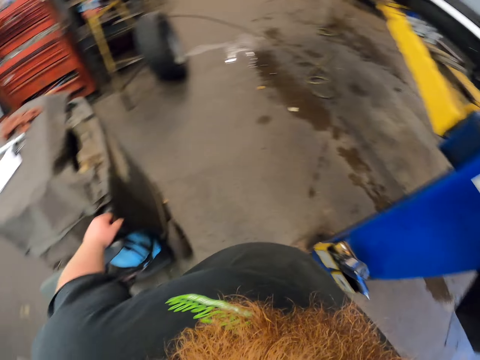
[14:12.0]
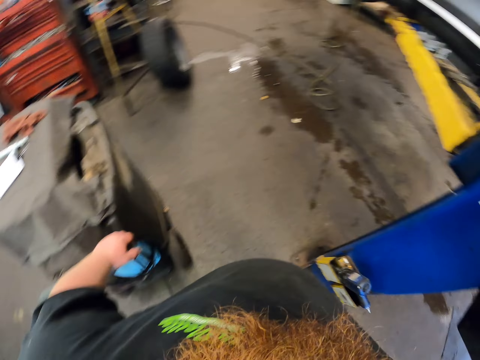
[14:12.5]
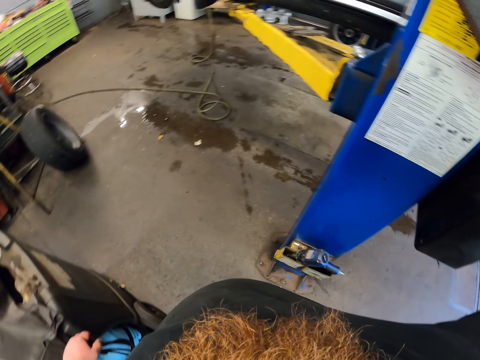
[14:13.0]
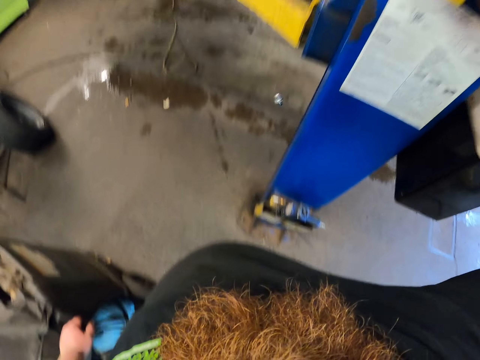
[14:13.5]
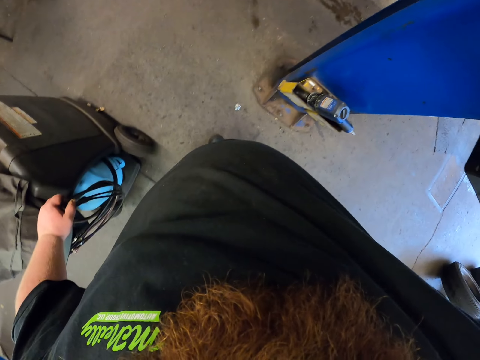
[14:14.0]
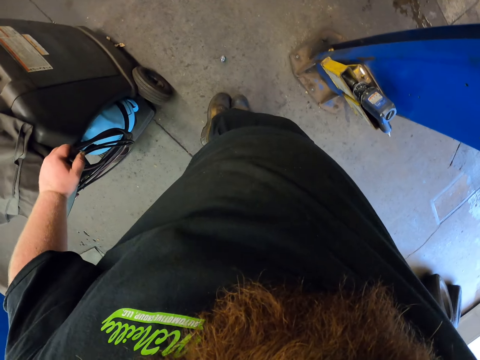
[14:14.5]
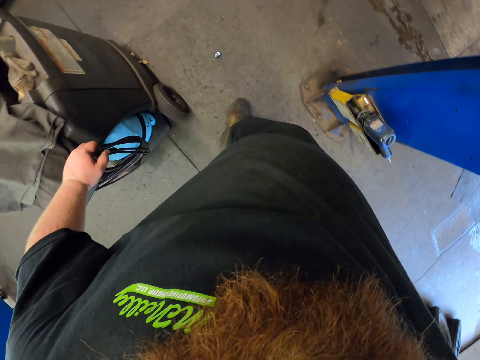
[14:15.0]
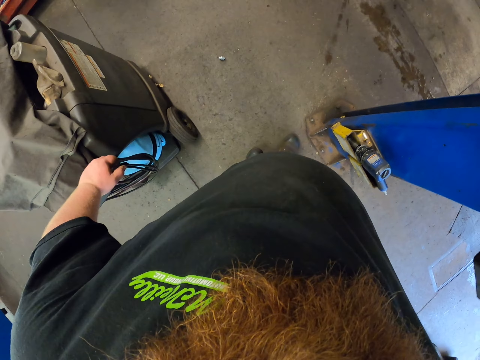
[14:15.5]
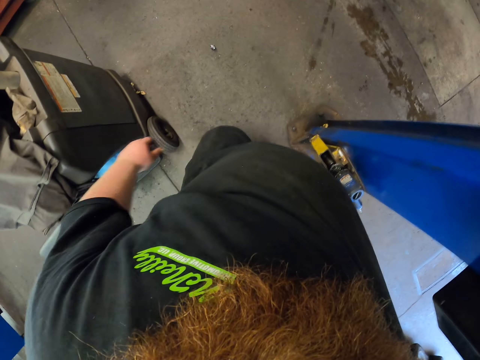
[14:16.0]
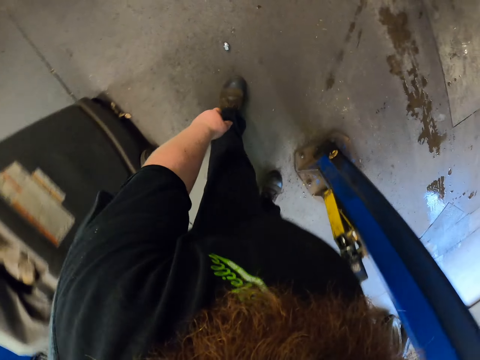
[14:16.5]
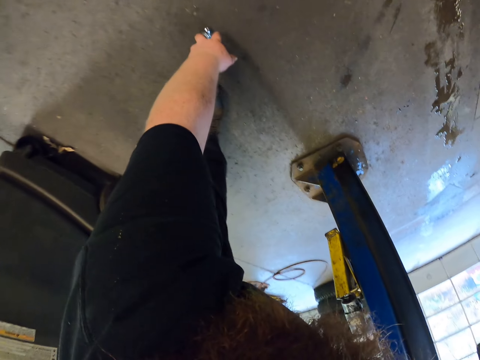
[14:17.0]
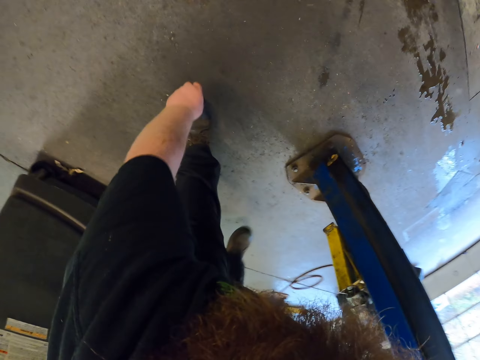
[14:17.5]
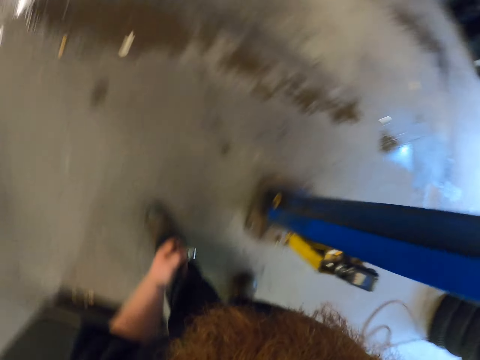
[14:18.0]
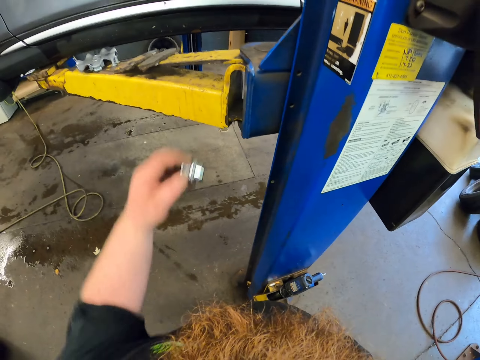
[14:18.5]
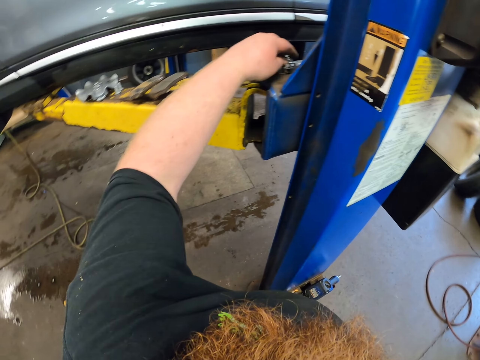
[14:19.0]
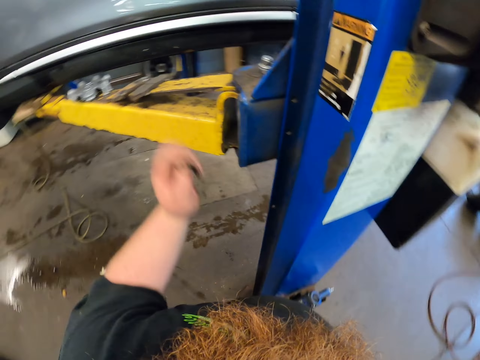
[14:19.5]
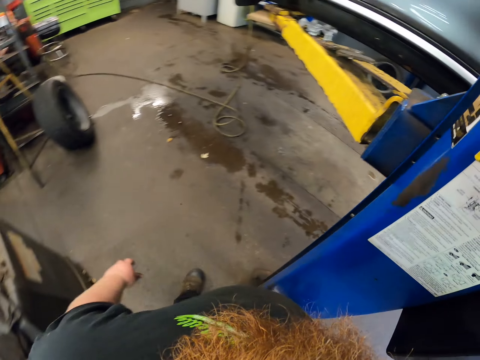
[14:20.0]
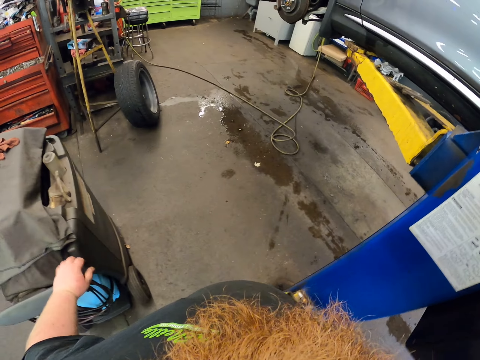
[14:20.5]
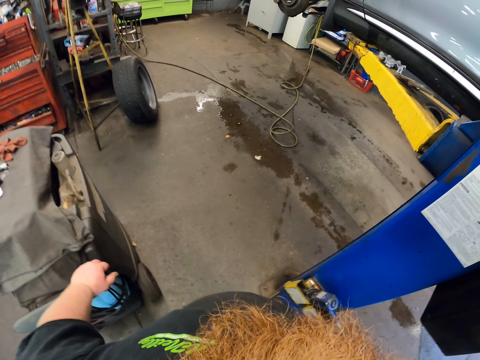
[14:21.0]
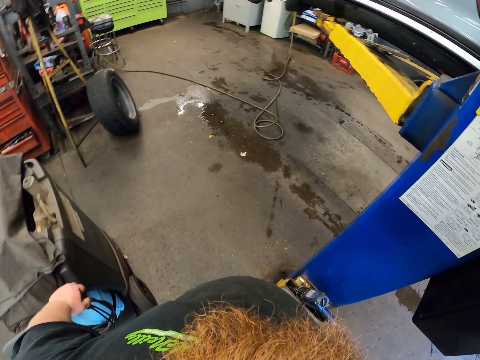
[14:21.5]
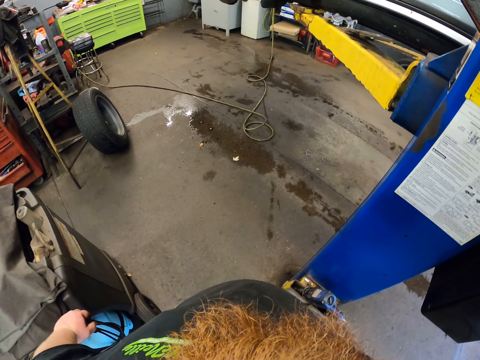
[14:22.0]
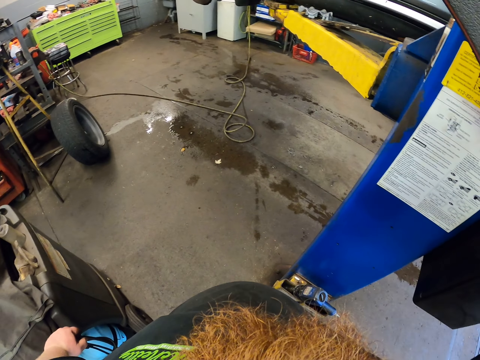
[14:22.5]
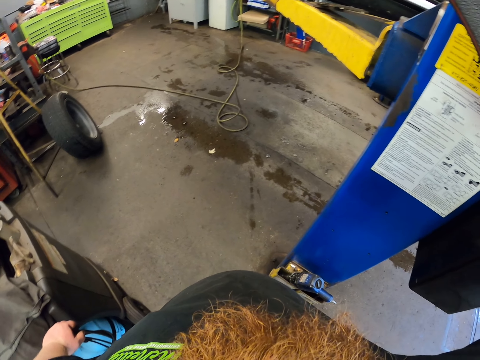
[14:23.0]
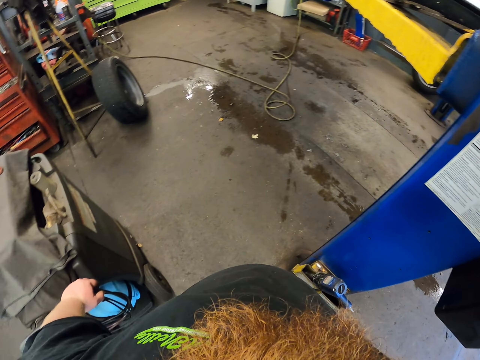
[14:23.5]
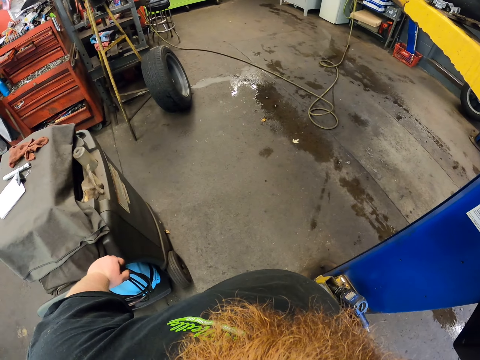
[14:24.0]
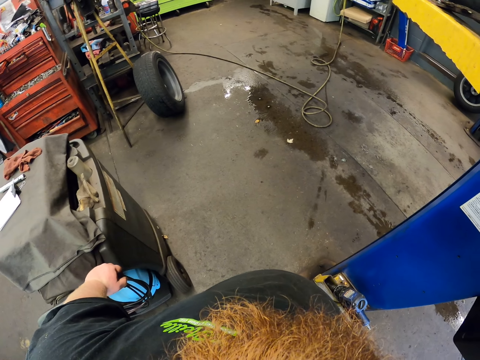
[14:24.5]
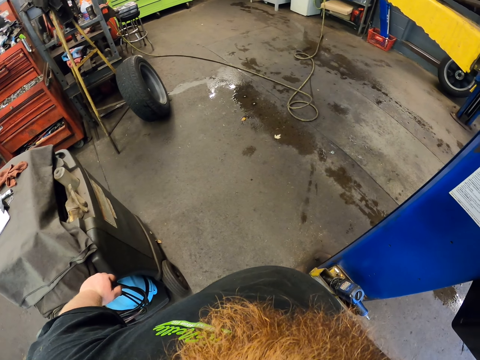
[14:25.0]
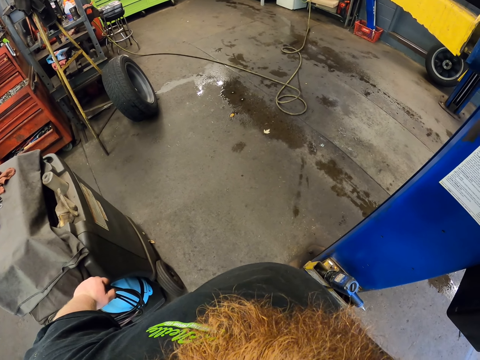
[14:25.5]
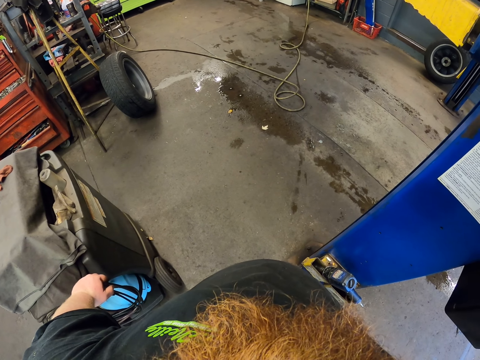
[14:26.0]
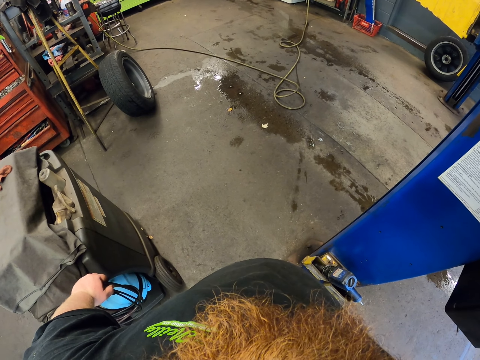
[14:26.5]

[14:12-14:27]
The camera wearer looks around. They pick up something. They pick up the bolt on the floor. They put the bolt on the car lift. They look around. They look around again. They touch the welding machine.

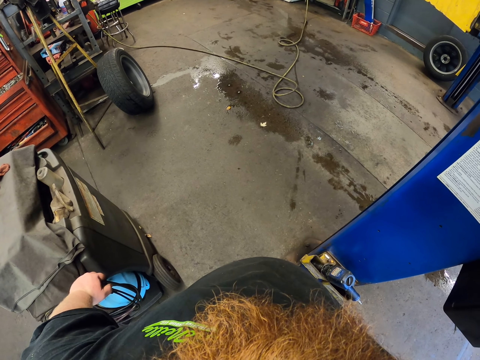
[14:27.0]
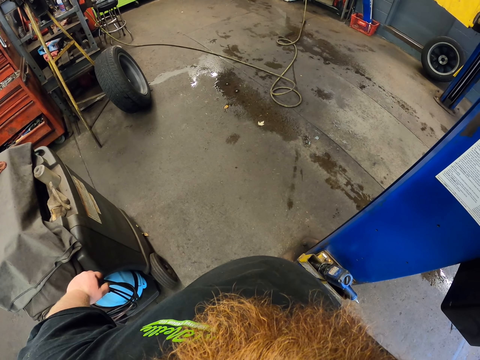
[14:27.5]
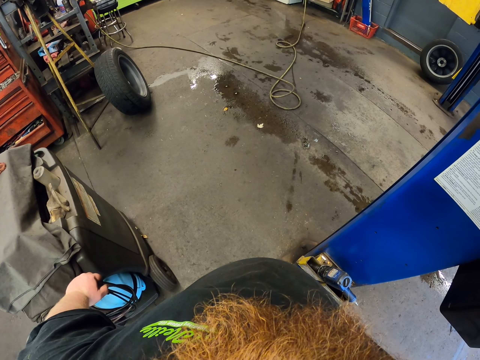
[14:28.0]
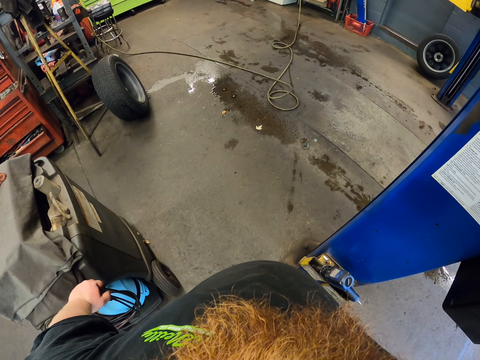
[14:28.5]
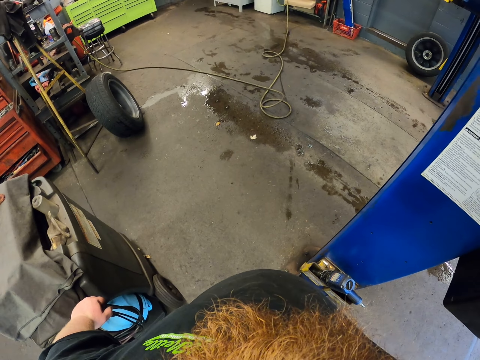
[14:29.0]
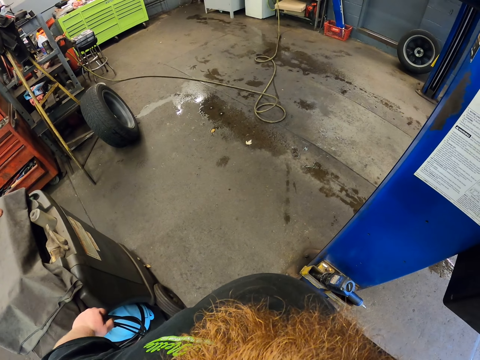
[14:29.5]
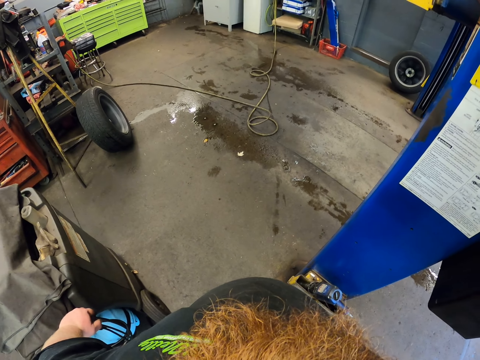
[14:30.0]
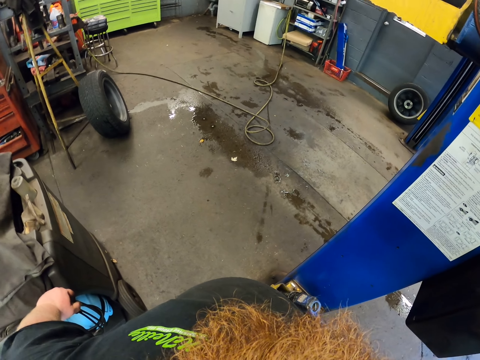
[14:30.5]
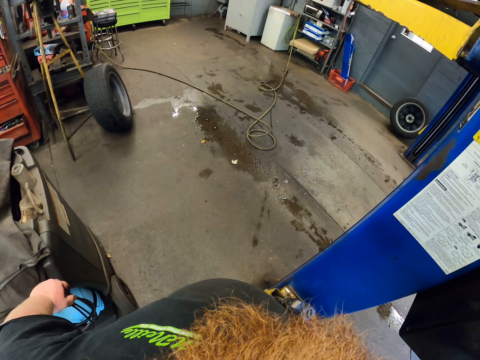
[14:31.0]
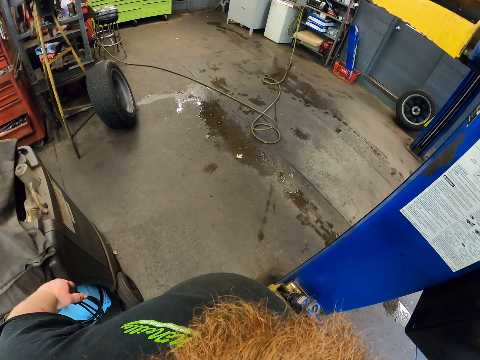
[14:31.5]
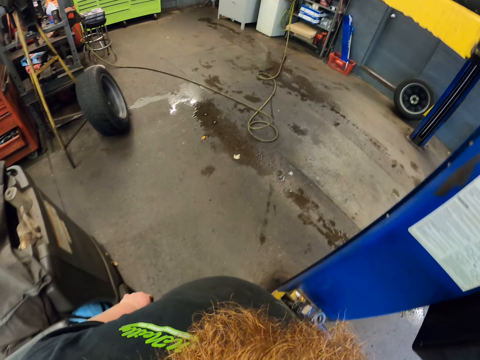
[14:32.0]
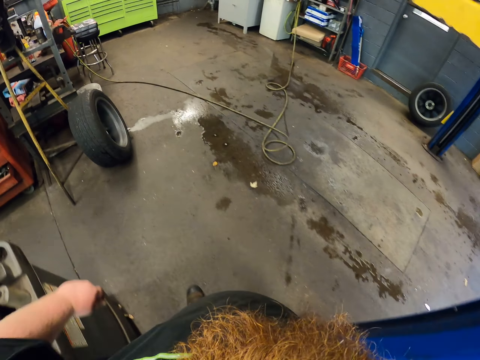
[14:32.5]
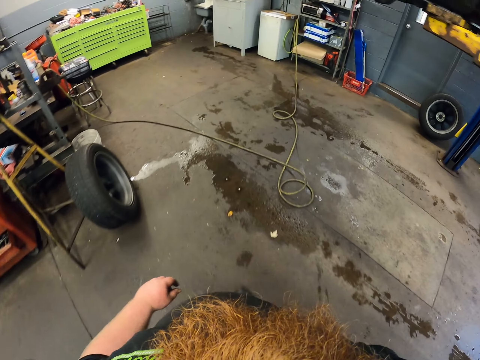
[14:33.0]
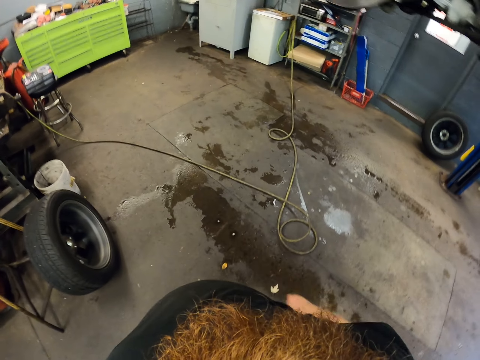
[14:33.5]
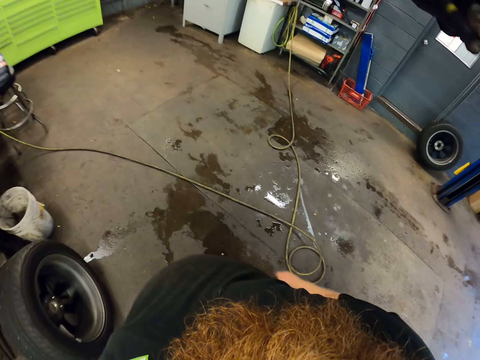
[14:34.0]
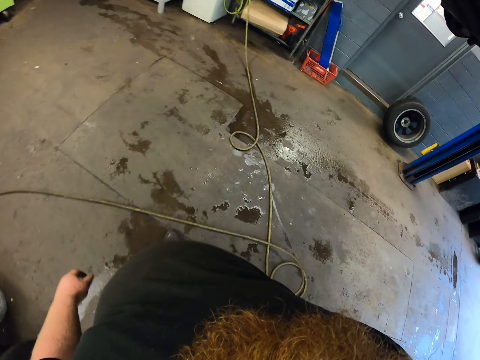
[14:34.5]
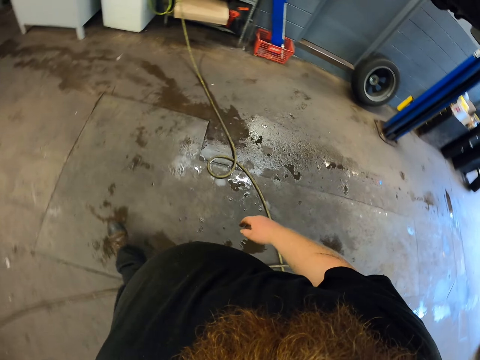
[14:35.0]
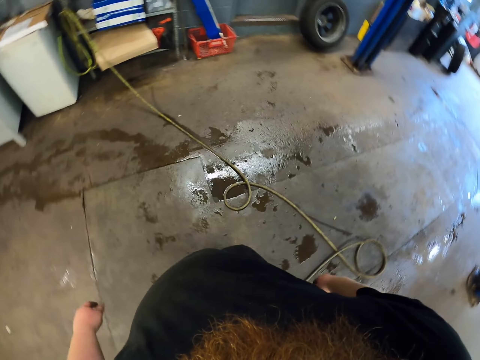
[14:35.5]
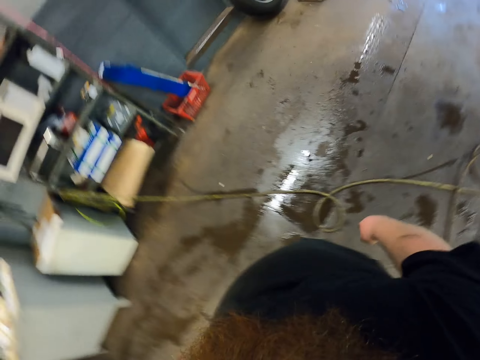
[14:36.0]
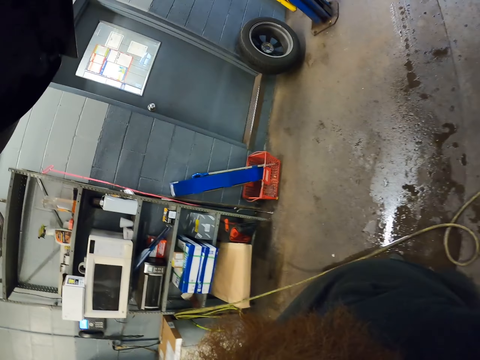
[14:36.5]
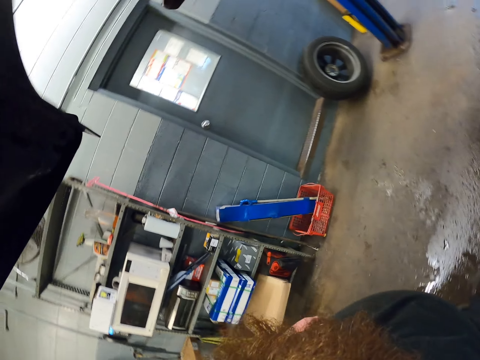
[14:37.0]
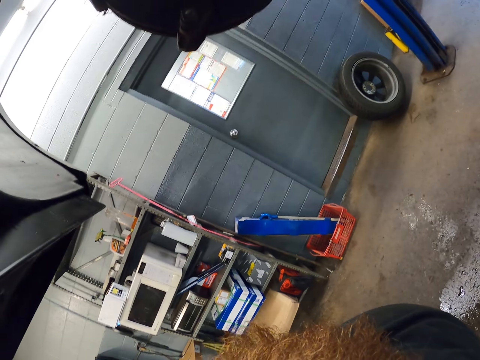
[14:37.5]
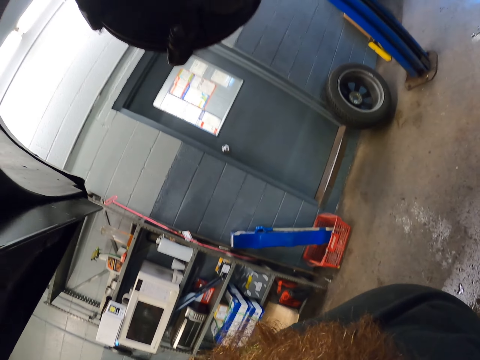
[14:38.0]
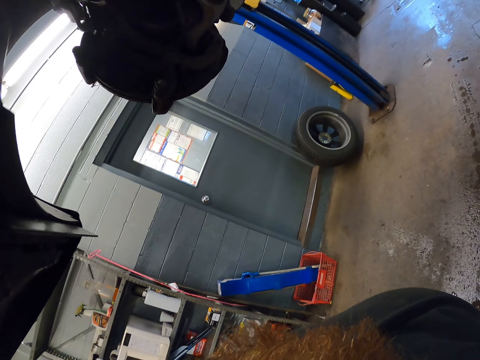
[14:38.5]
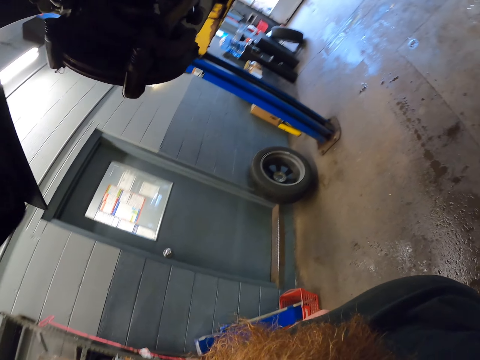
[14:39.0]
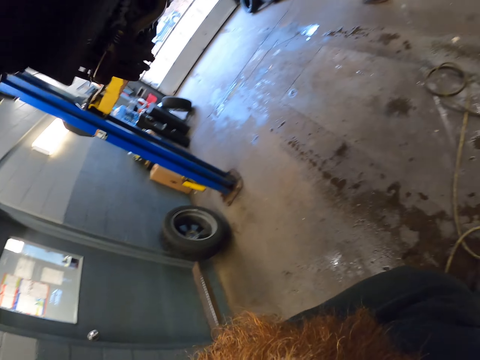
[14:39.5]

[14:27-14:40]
The camera wearer looks on. They walk. They walk again. They look around.
